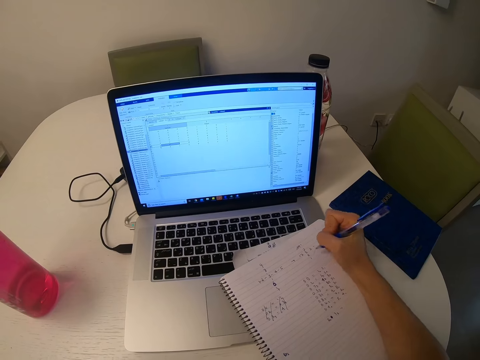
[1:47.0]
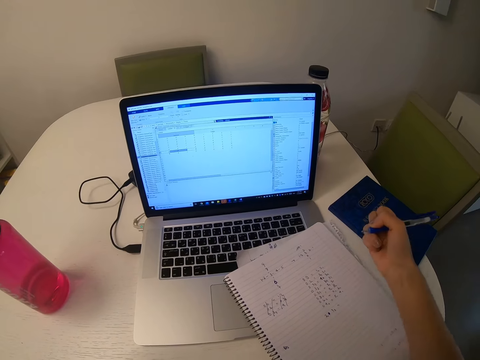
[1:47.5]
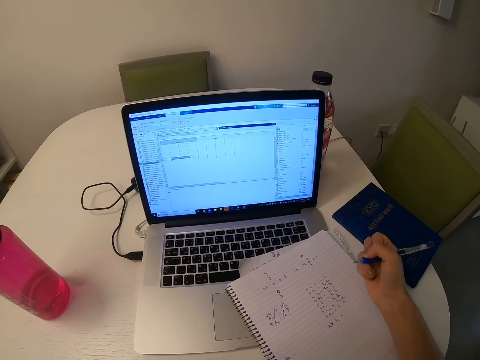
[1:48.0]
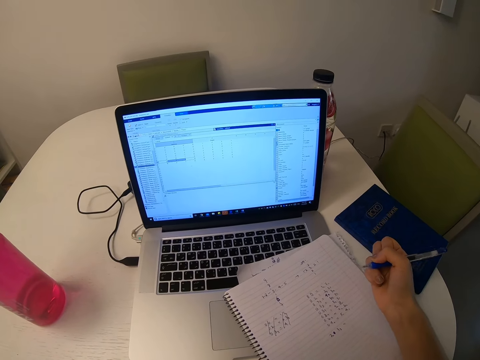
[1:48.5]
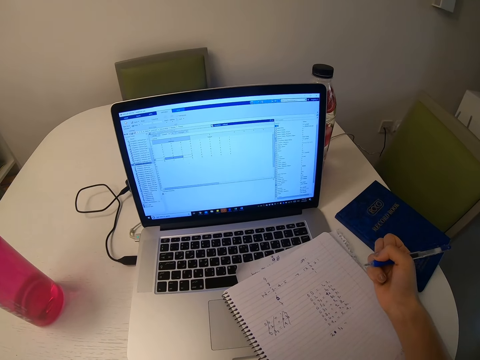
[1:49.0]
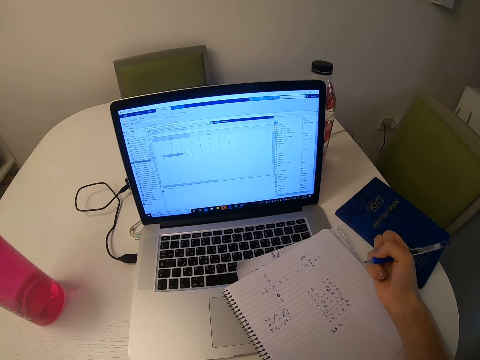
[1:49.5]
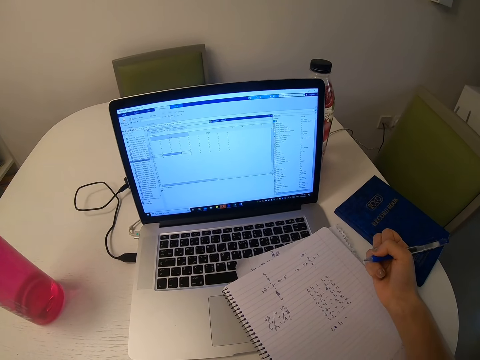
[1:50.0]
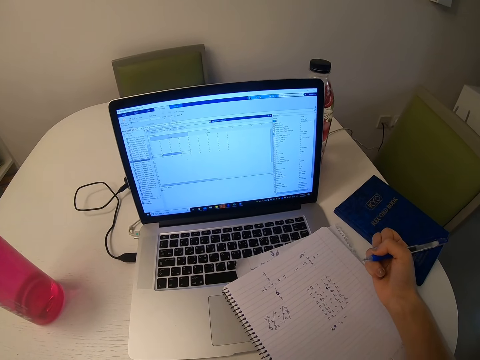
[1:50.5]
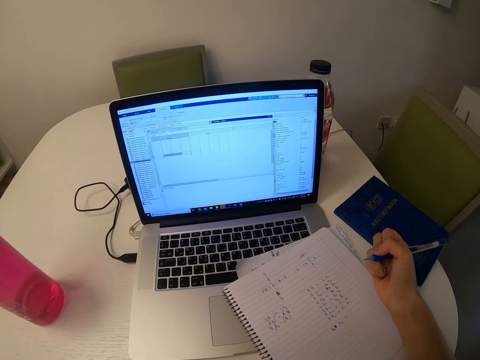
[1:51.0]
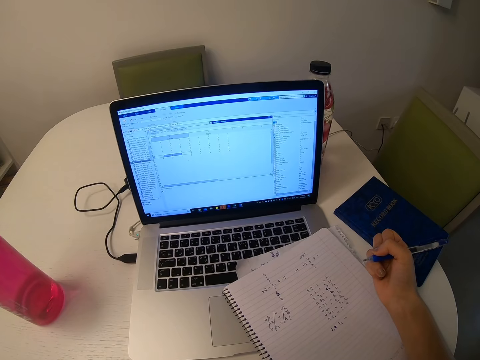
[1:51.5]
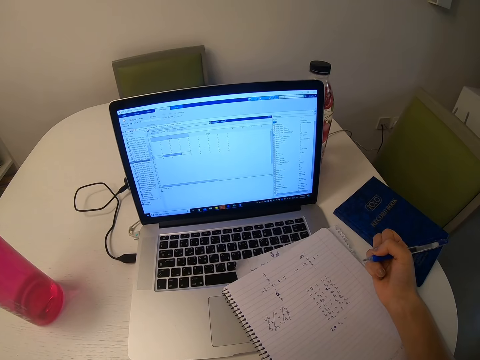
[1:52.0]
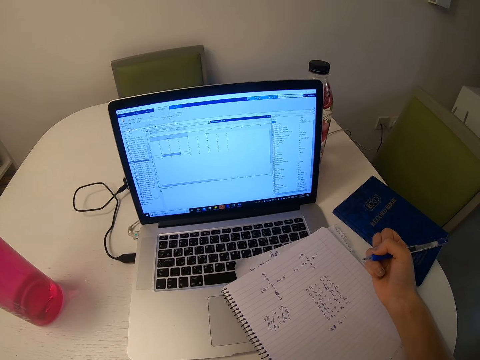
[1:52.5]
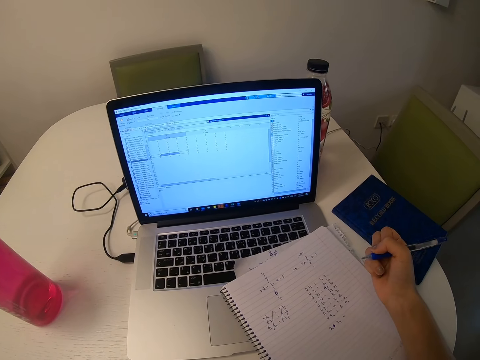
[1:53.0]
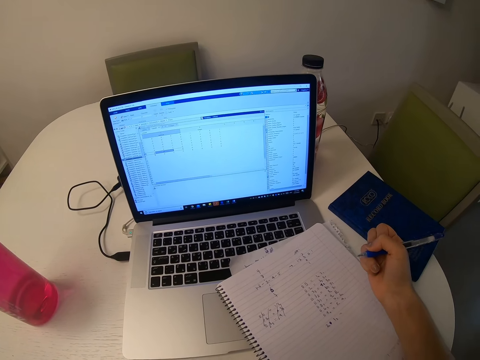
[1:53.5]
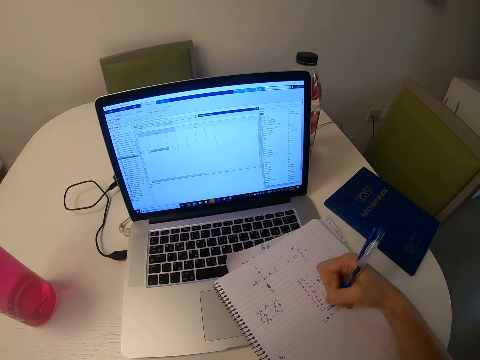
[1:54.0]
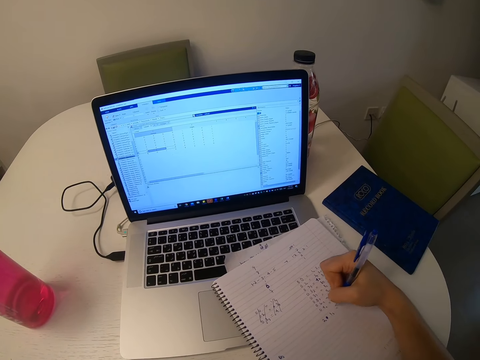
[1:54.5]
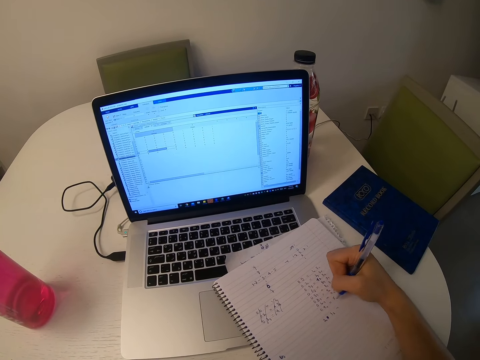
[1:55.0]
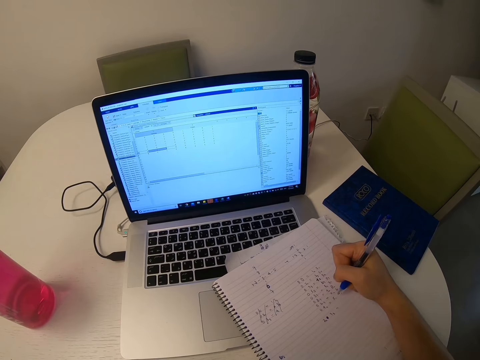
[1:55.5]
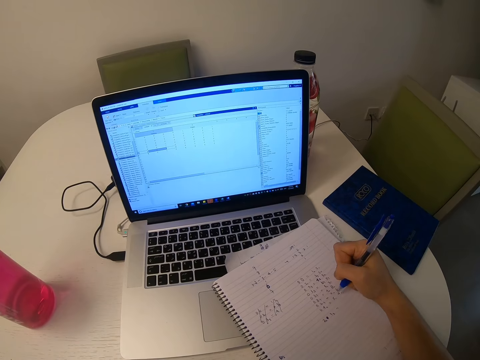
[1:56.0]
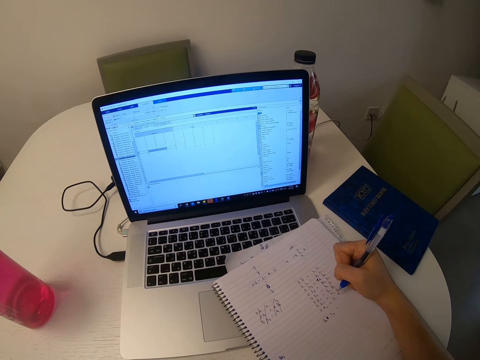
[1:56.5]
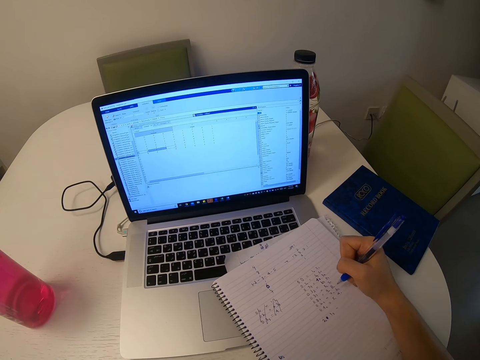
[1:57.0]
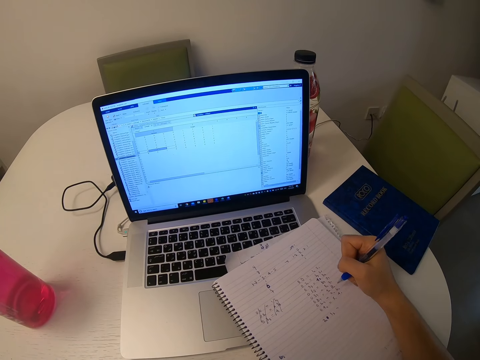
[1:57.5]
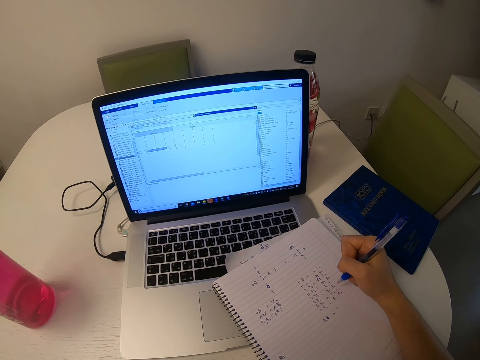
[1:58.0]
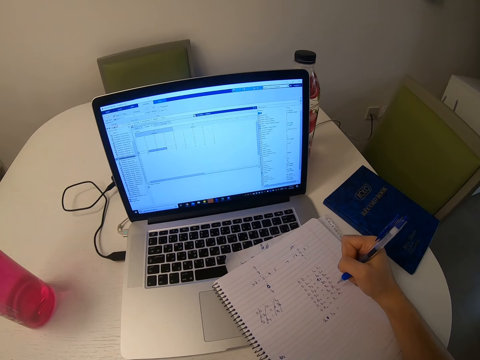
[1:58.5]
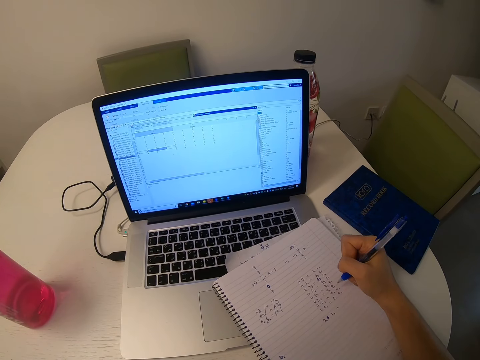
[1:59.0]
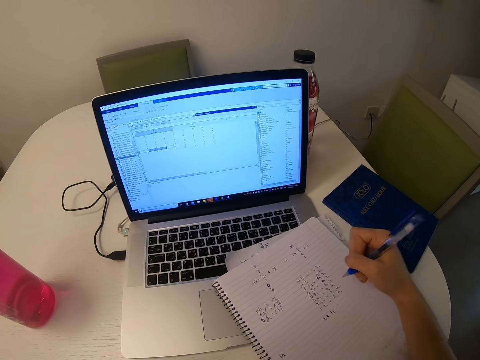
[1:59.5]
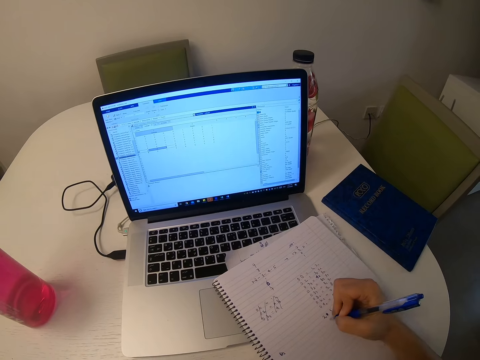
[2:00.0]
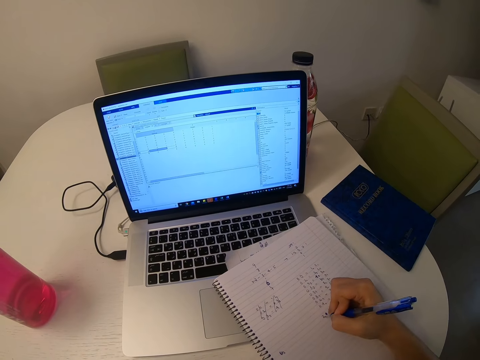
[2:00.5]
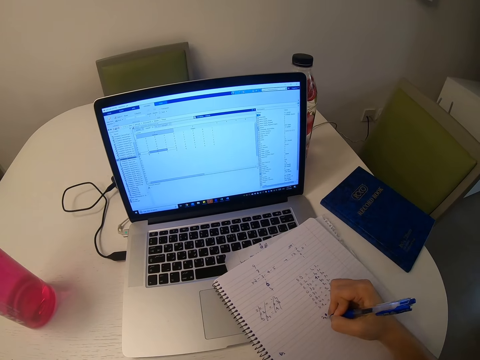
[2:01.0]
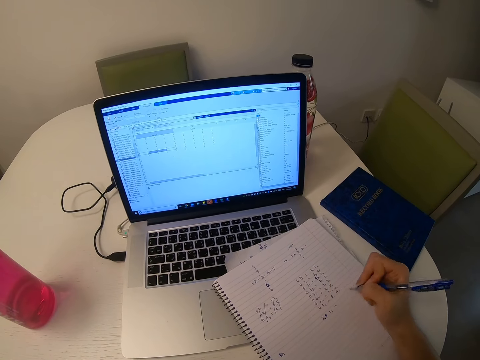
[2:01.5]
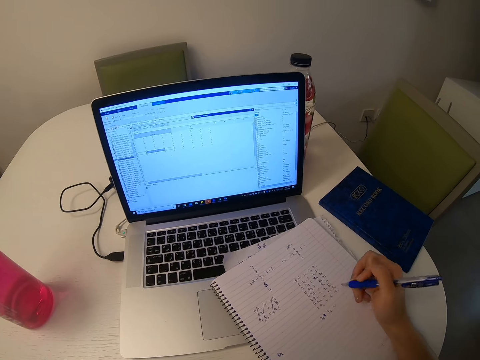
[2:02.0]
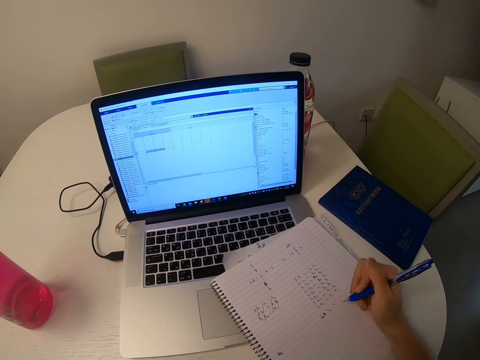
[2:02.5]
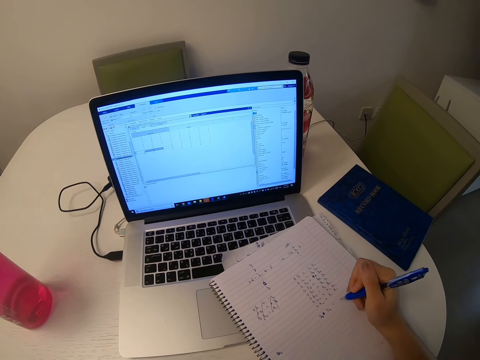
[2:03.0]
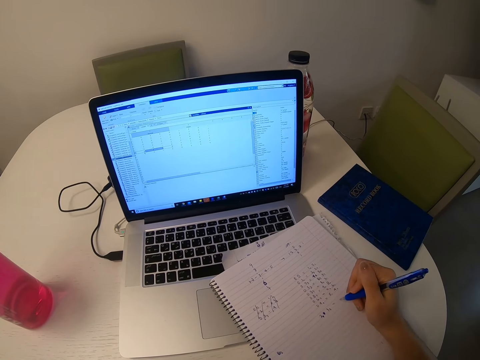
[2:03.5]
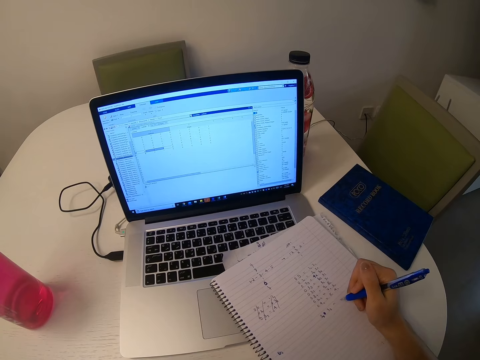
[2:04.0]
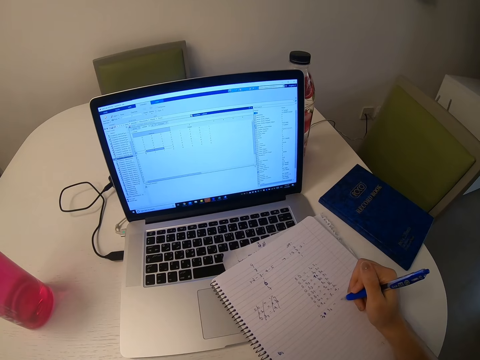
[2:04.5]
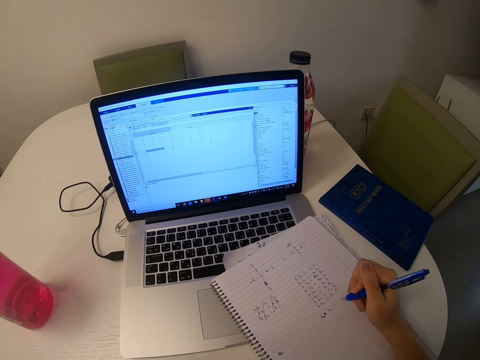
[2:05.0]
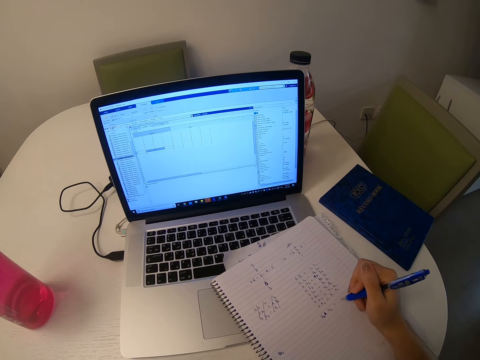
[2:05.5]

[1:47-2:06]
The camera wearer looks at the laptop. They write the notes on a book. They look at the laptop. They write the notes on the book. They look at the laptop.

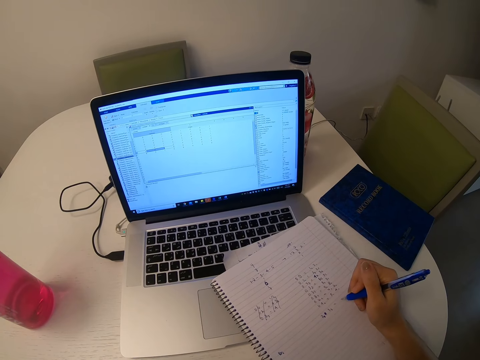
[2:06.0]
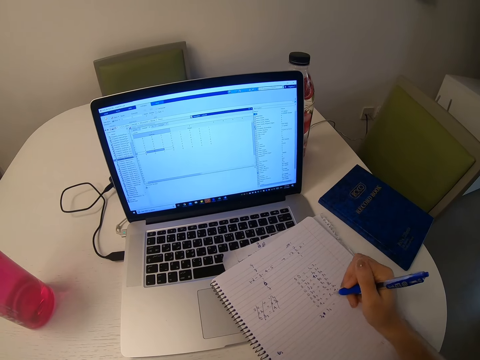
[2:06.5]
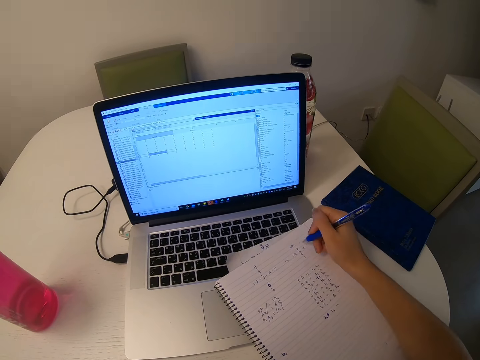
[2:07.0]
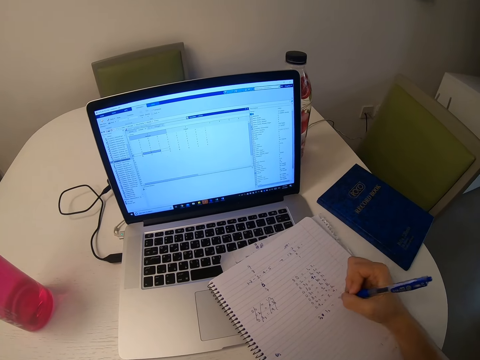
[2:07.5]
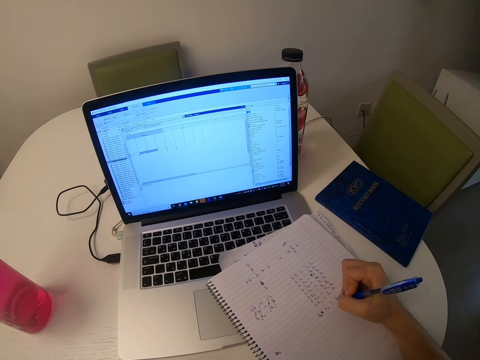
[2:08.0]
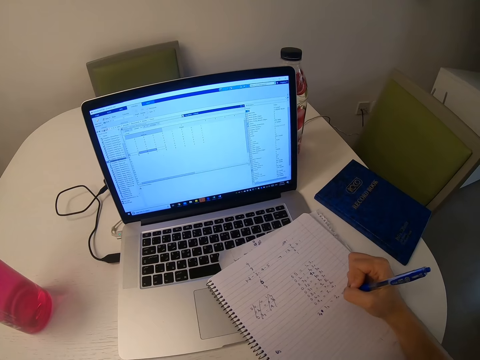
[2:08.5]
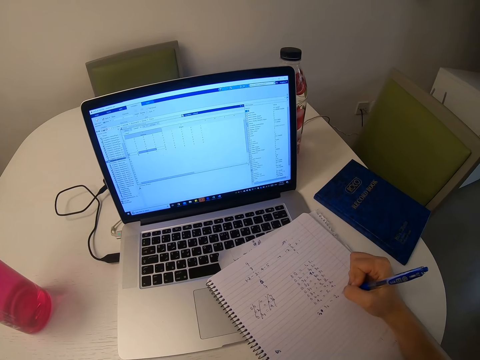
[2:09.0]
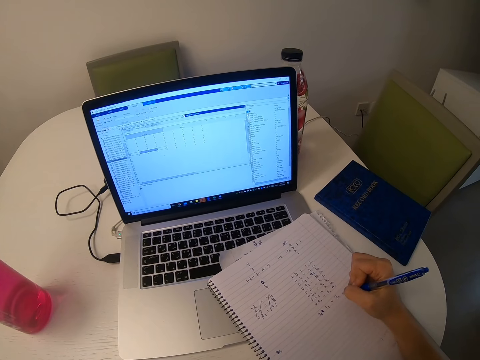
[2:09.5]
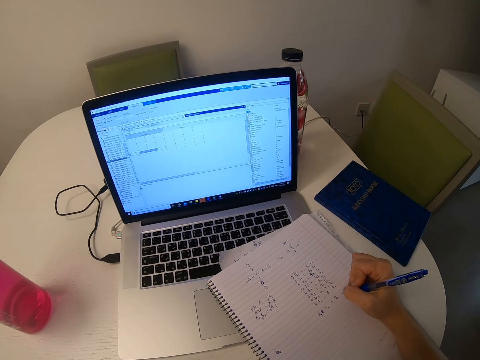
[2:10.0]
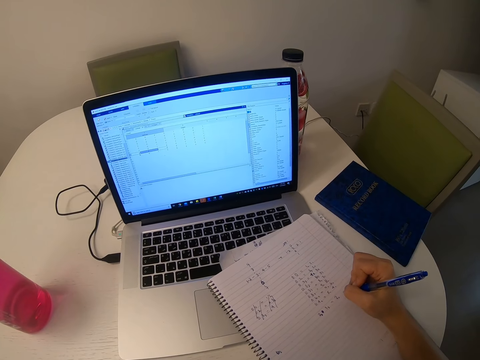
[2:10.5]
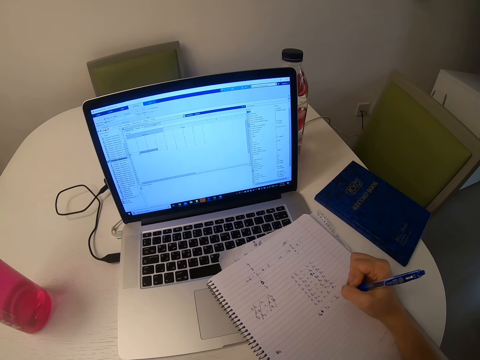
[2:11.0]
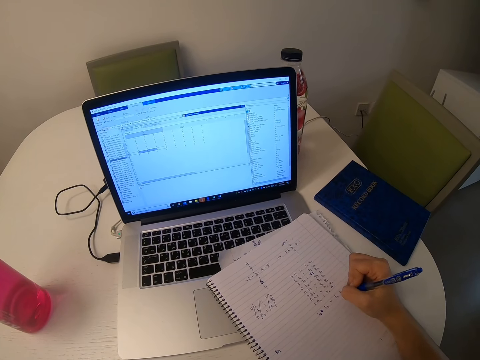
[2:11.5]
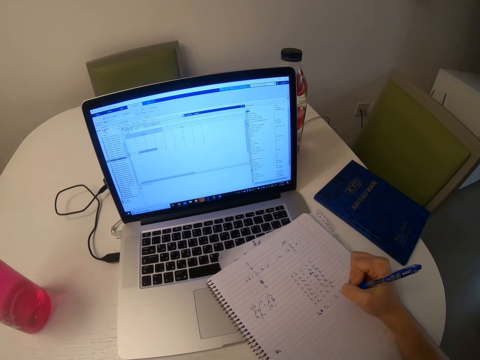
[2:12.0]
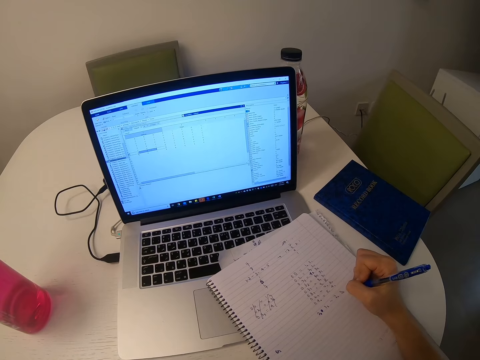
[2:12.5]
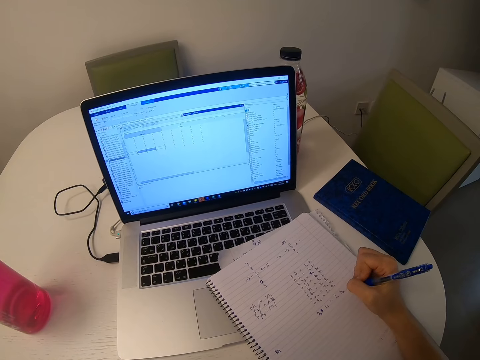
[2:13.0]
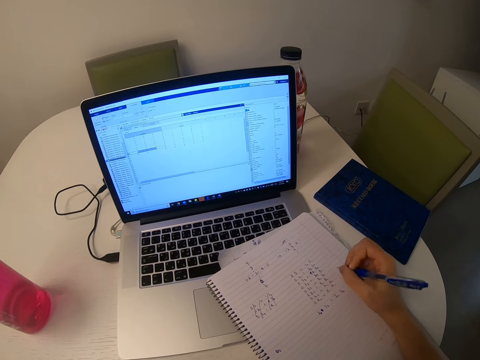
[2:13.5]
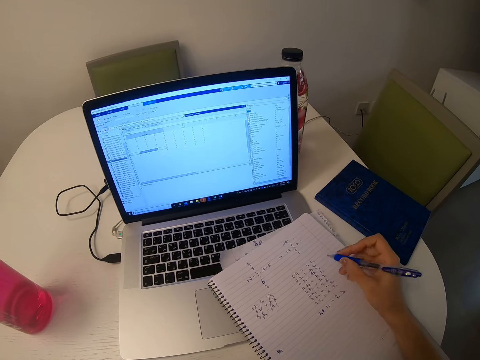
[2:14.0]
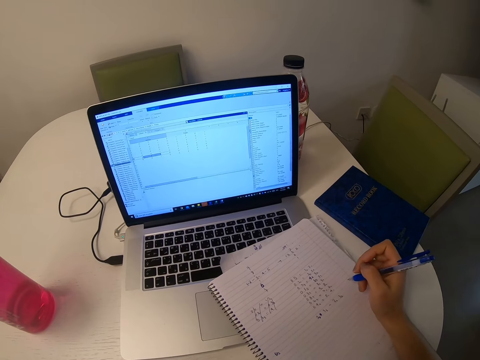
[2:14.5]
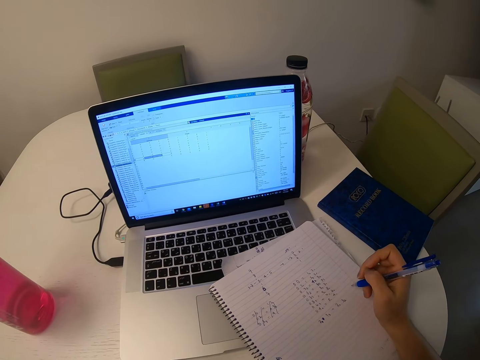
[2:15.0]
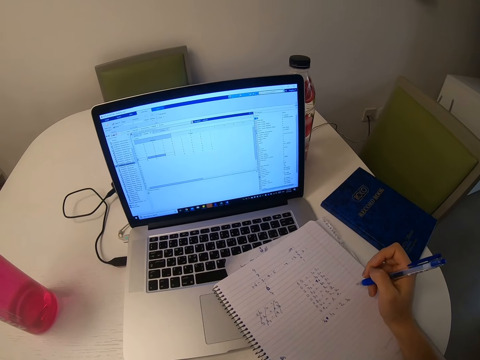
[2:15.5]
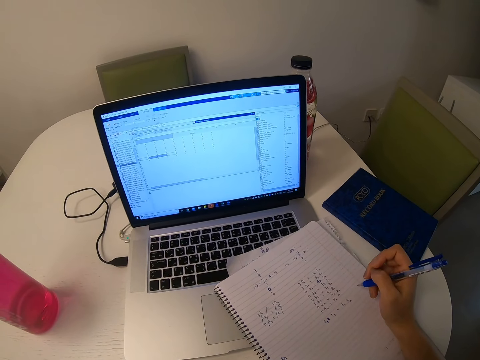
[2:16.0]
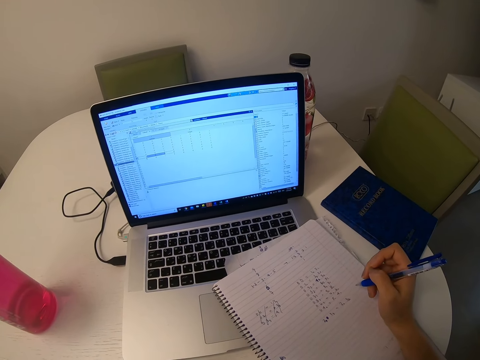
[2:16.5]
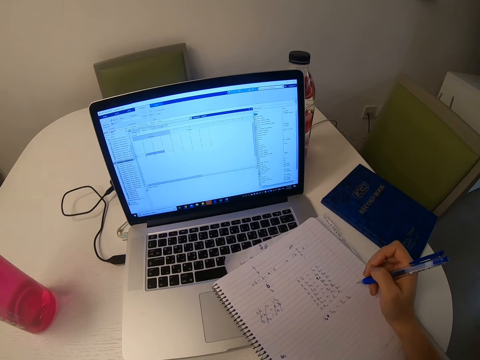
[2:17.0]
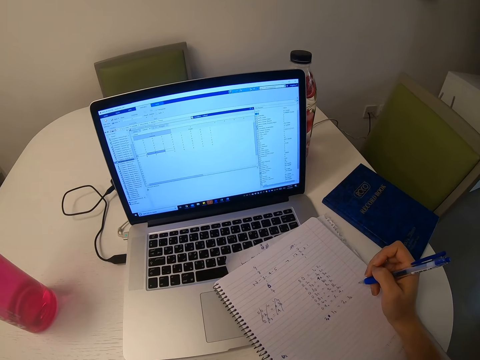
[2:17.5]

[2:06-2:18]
The camera wearer writes the notes on a book. They look at the laptop.
